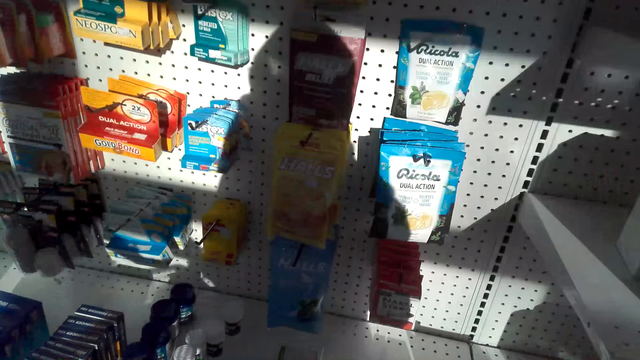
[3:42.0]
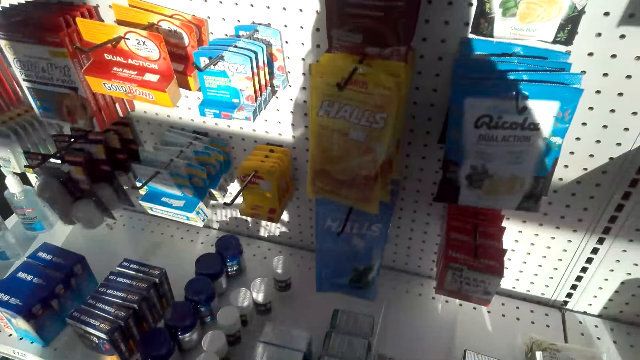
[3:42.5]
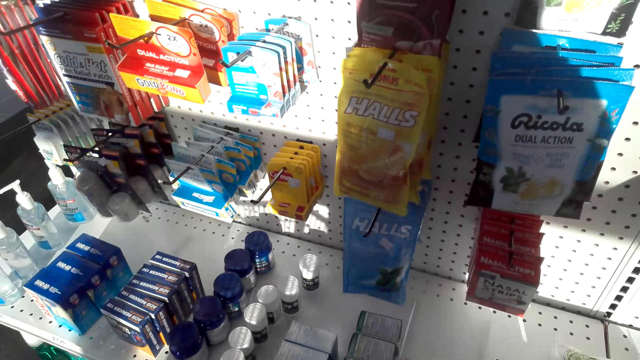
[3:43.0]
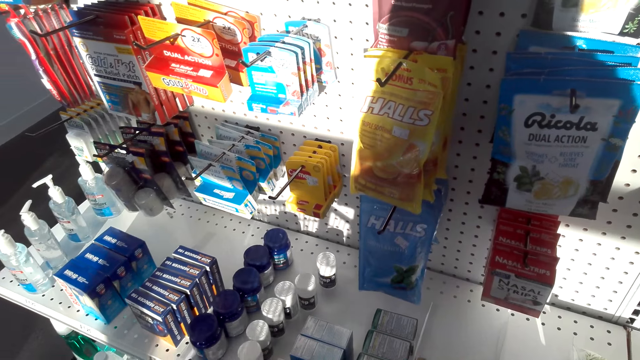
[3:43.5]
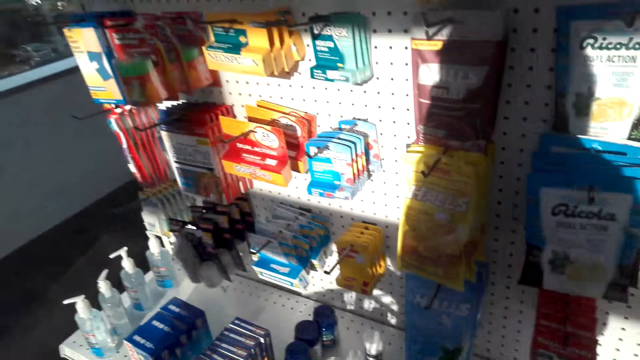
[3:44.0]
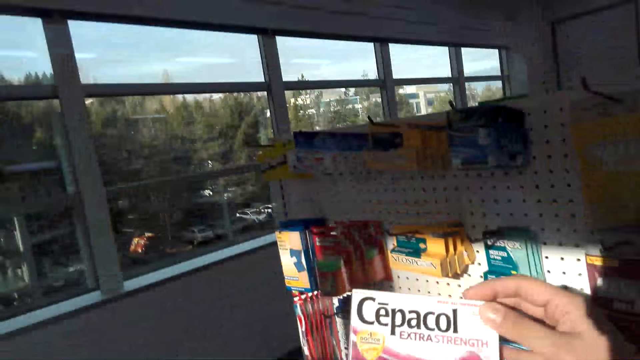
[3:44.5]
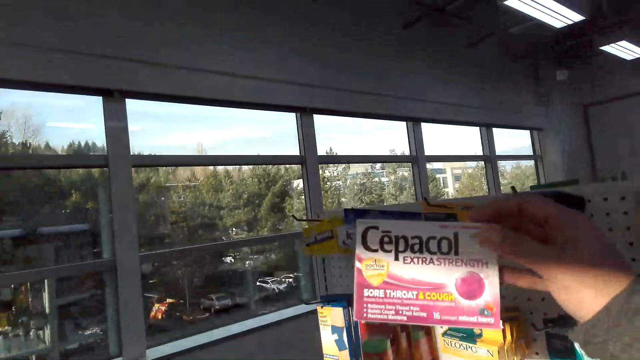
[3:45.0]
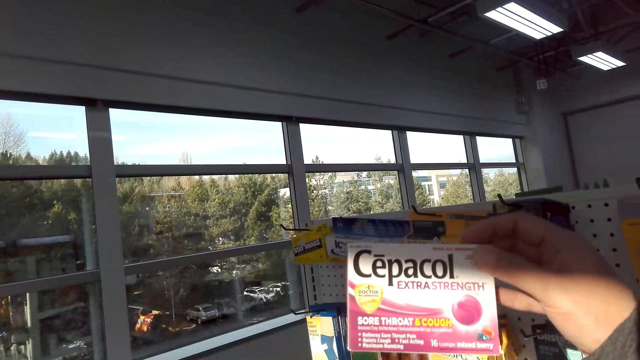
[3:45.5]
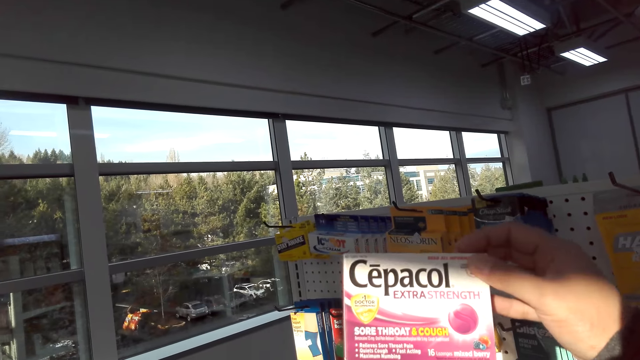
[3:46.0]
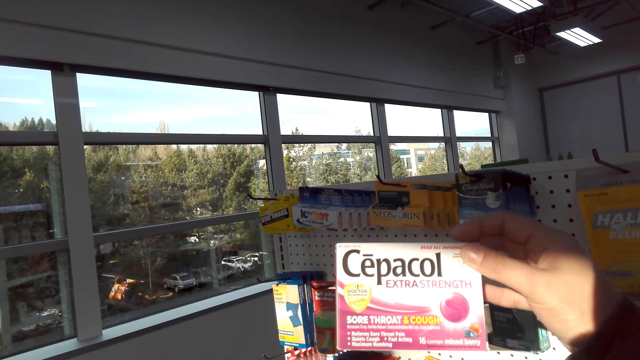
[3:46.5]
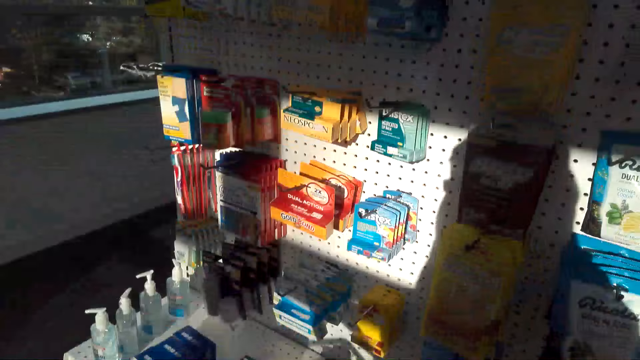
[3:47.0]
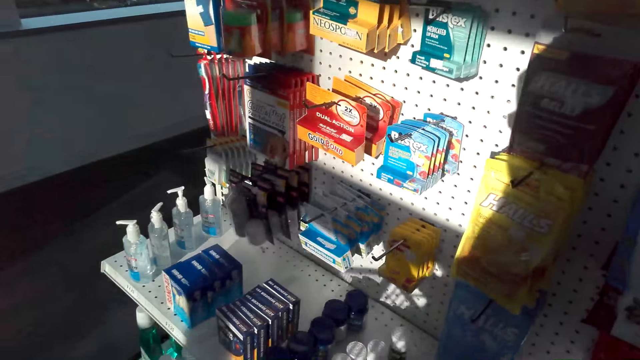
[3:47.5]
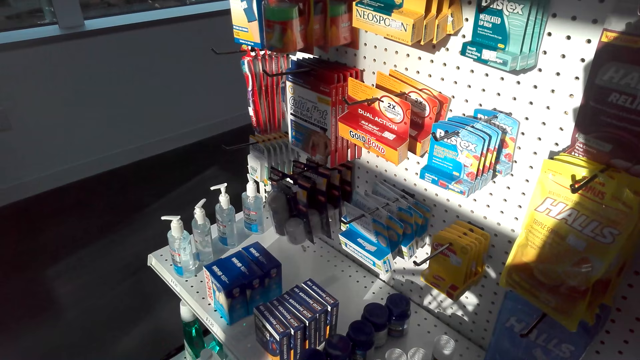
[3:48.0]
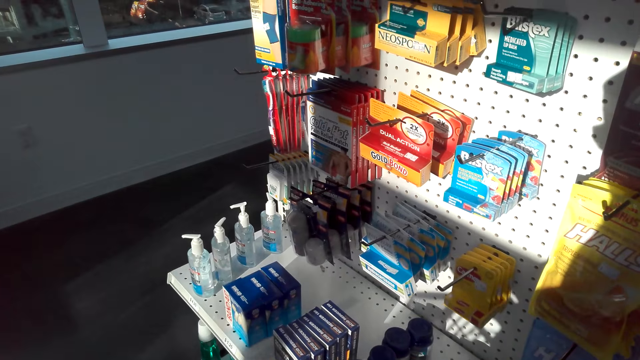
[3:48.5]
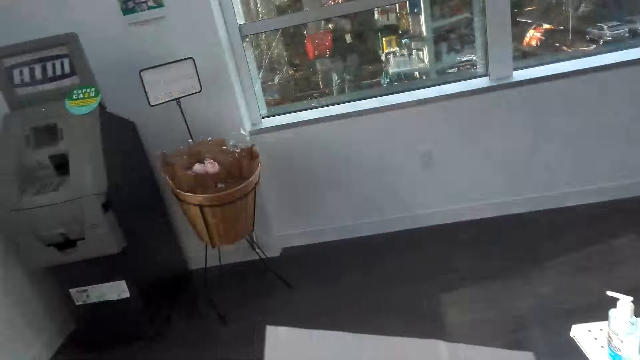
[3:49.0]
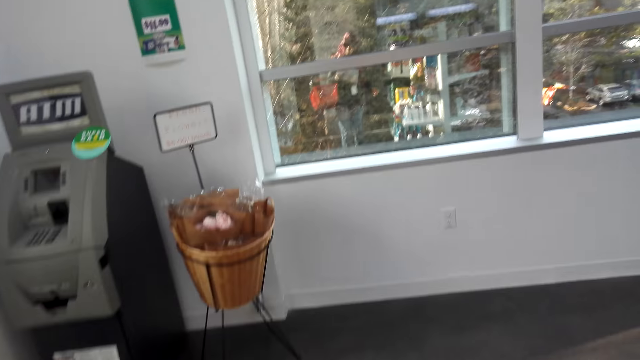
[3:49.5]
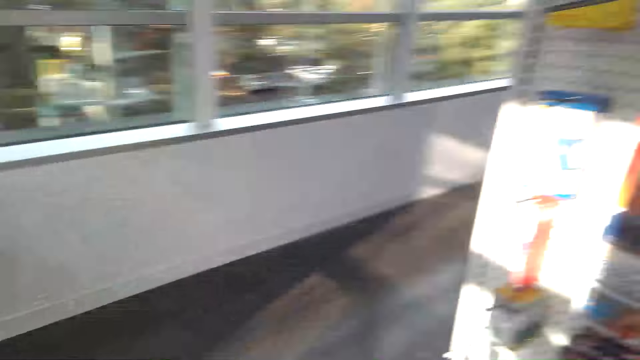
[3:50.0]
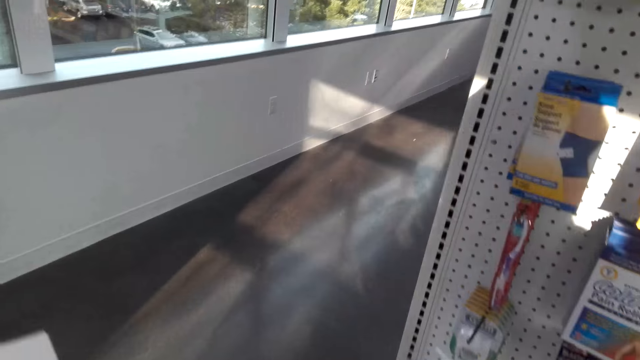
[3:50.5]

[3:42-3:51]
The camera wearer picks up the cepacol or pack of tablets. They look at the pack of tablets. They place the cepacol in the basket trolley.

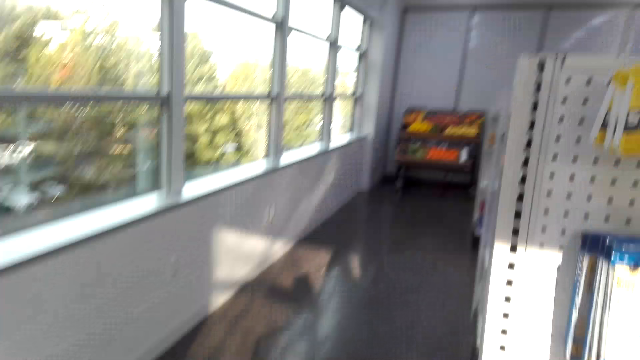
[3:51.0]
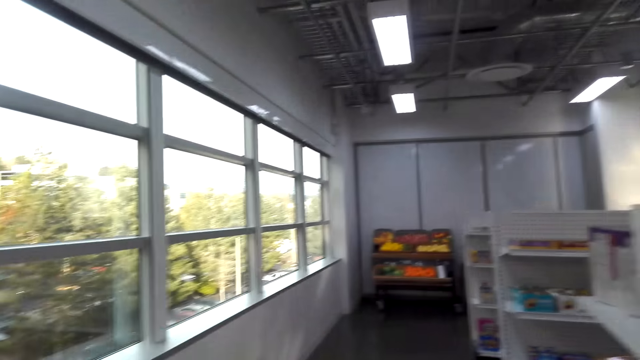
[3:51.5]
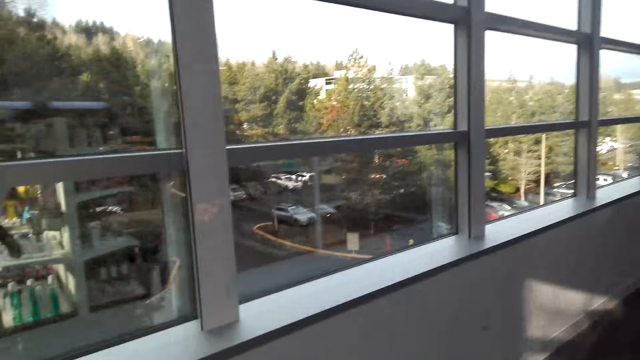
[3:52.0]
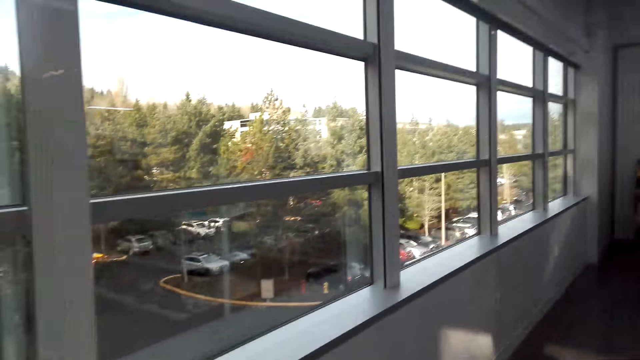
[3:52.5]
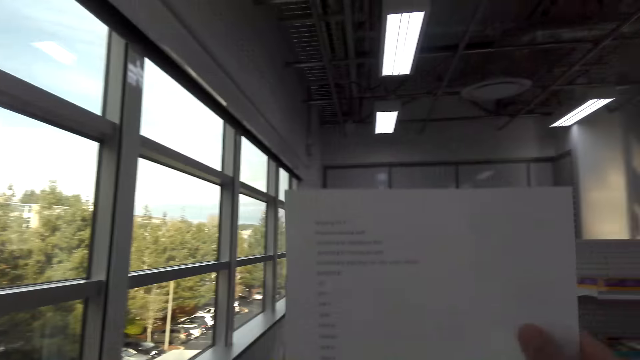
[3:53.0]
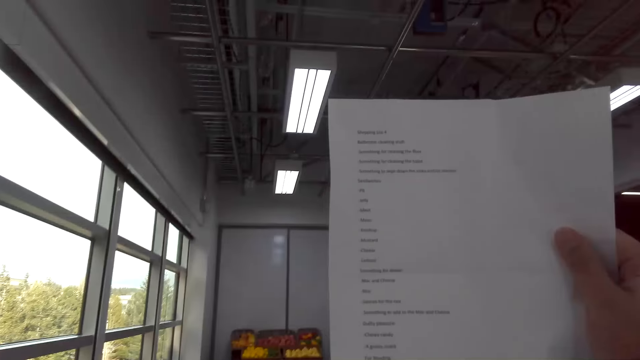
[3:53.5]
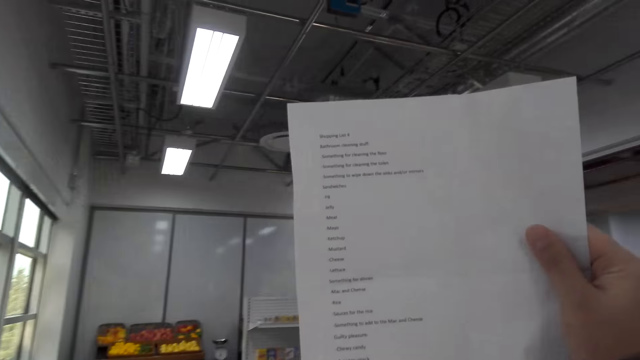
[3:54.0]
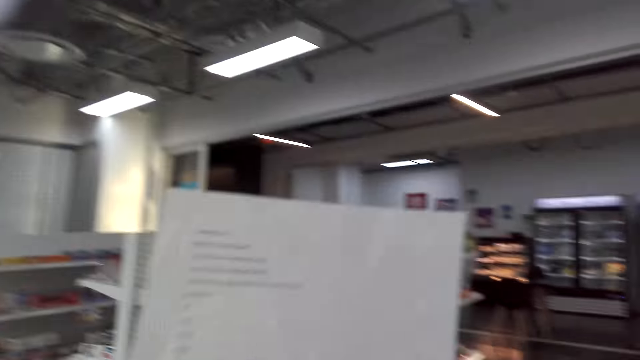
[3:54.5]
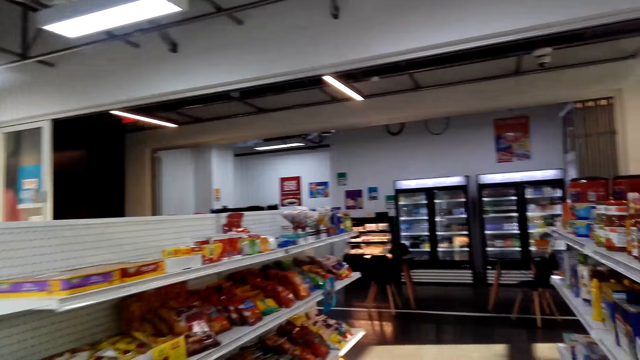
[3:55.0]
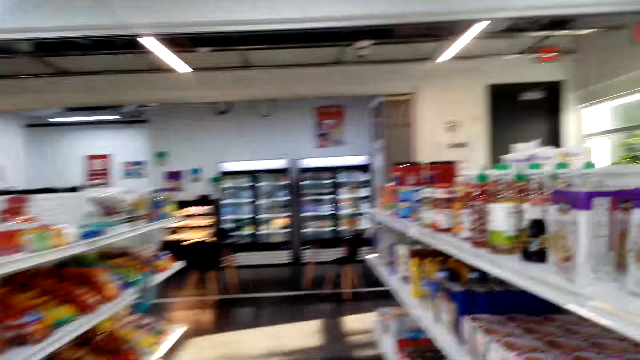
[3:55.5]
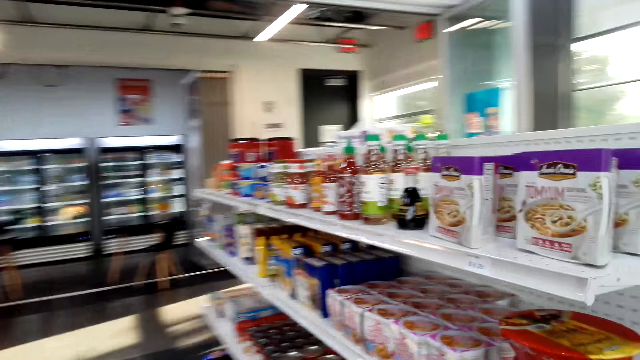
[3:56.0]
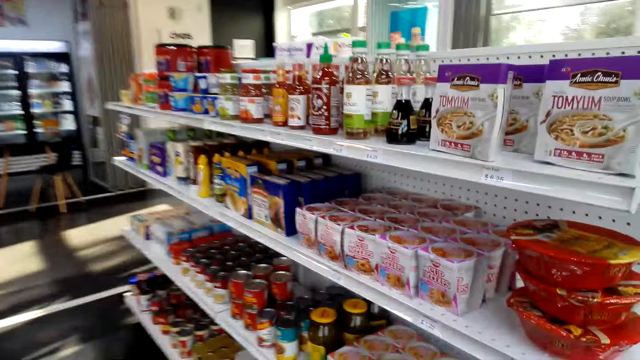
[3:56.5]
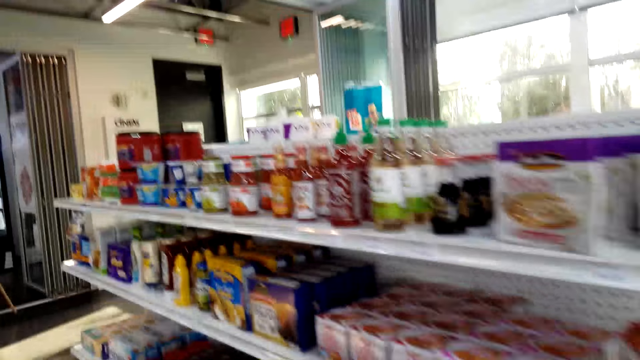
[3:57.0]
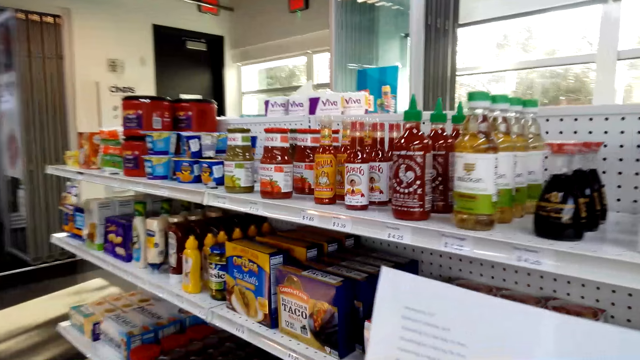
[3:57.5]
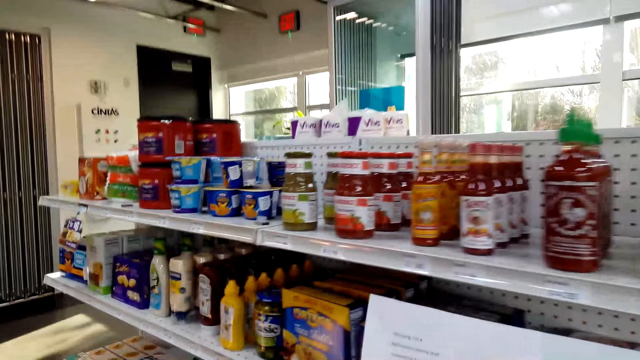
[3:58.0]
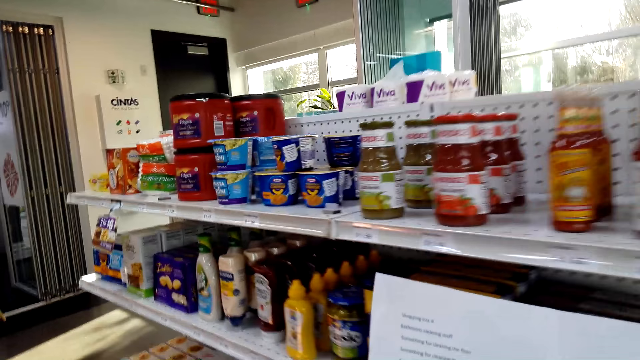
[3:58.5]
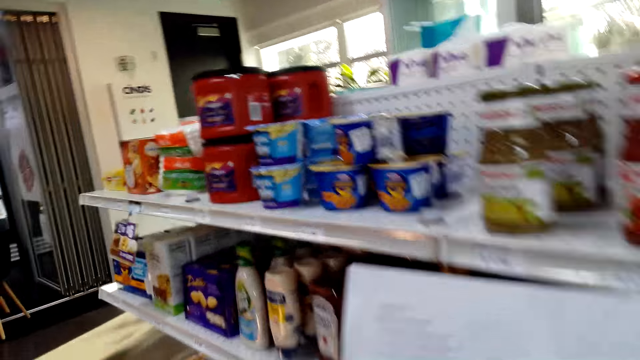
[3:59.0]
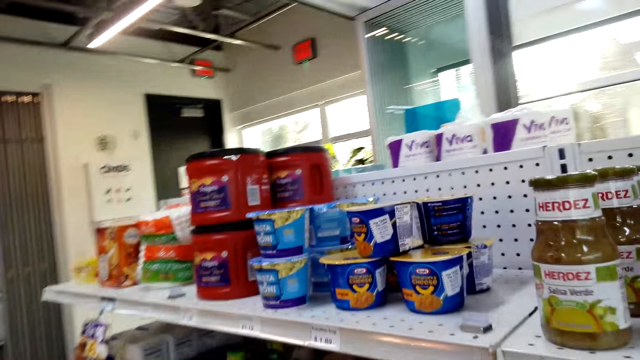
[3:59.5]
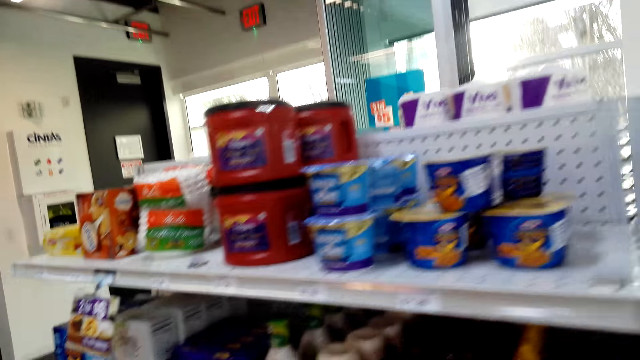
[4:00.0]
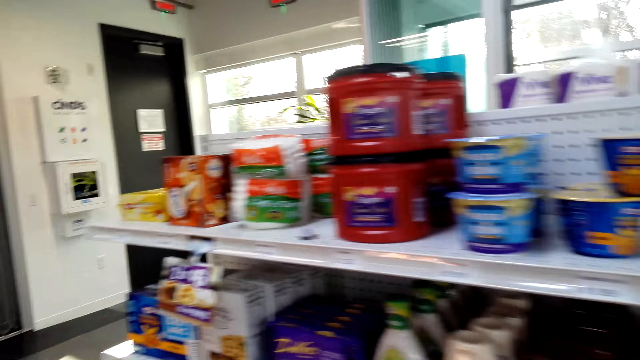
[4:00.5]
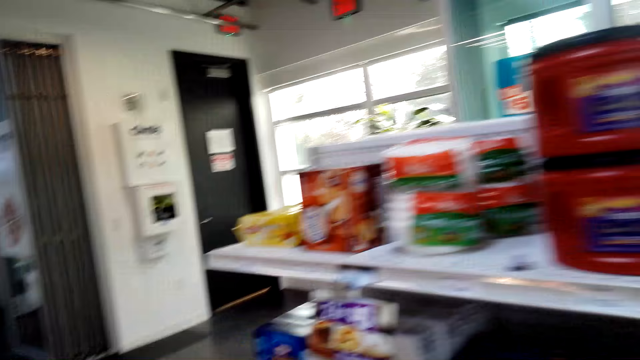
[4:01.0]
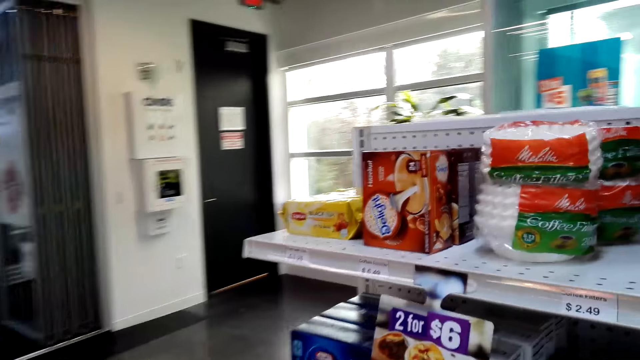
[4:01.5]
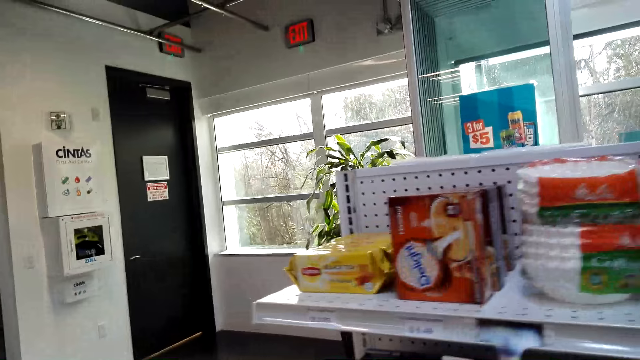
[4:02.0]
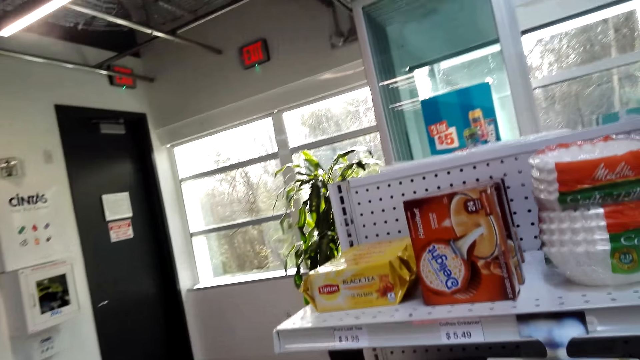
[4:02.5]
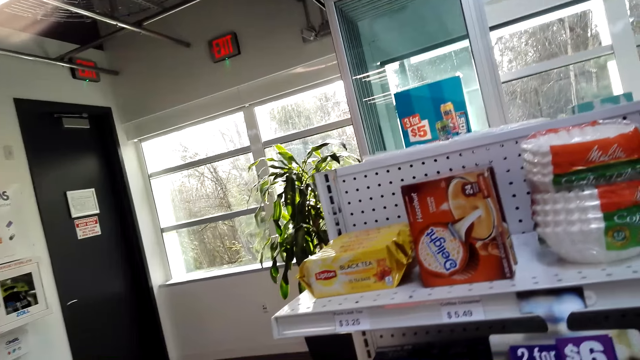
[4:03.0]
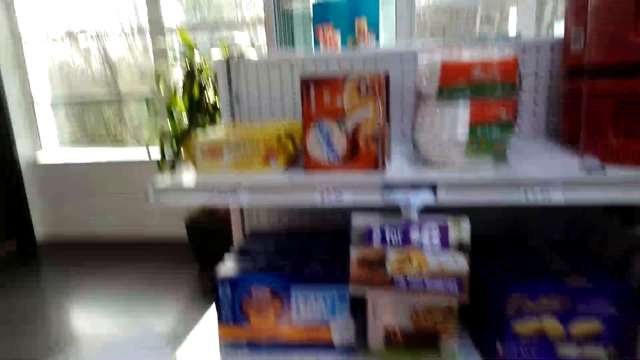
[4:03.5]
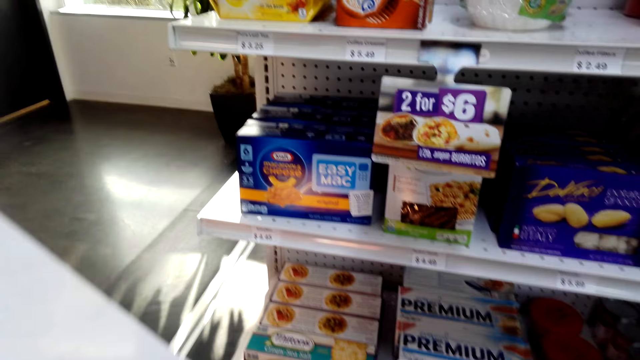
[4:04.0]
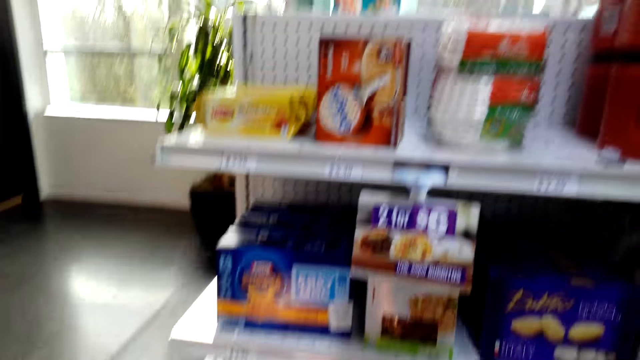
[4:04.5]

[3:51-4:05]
The camera wearer walks around the supermarket. They lift the paper and read the paper. They move around the supermarket.
